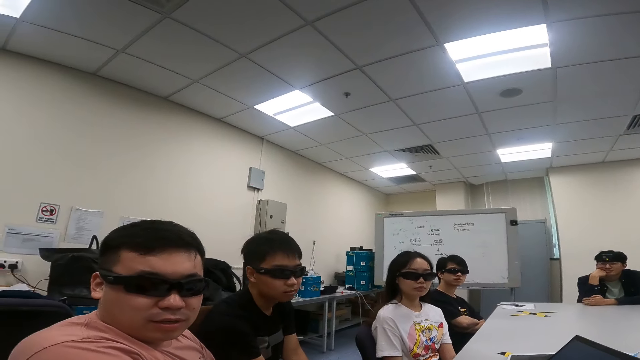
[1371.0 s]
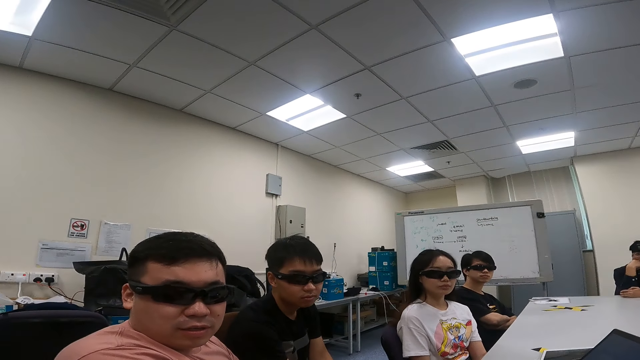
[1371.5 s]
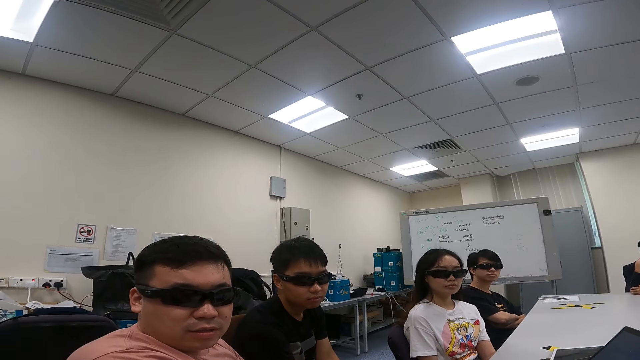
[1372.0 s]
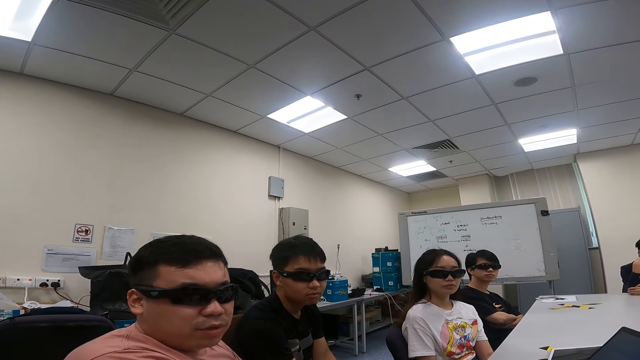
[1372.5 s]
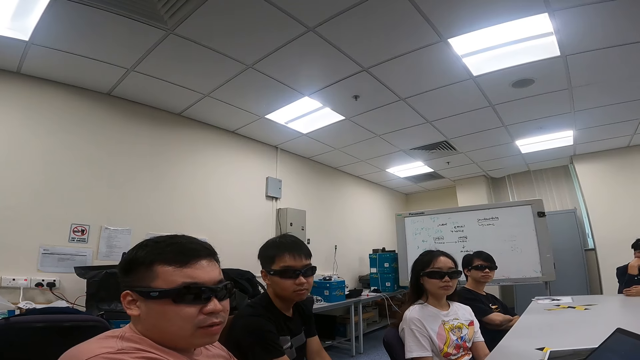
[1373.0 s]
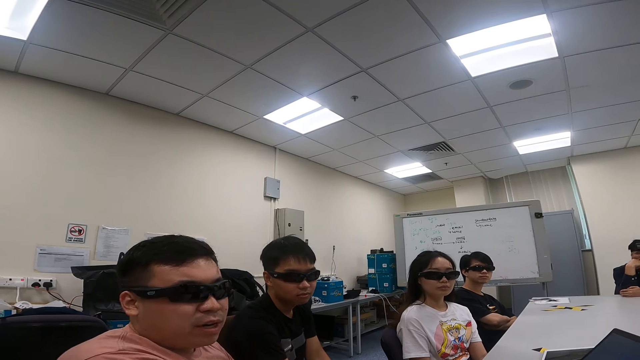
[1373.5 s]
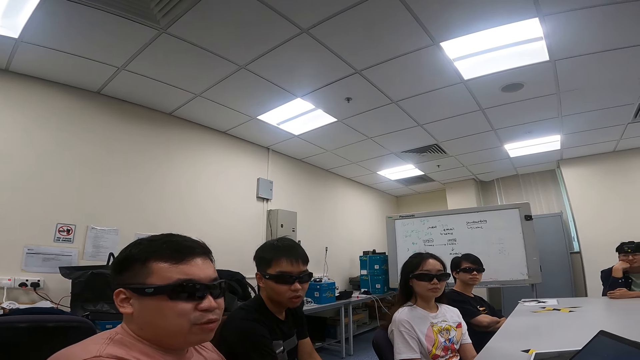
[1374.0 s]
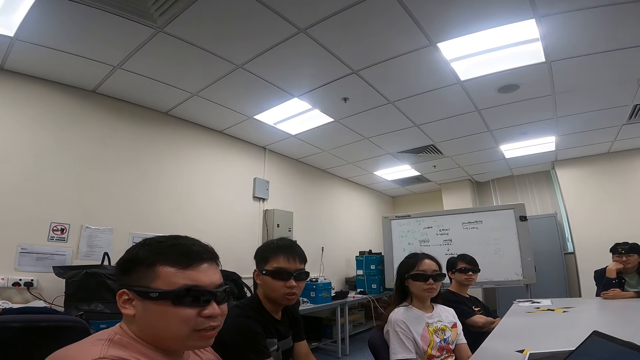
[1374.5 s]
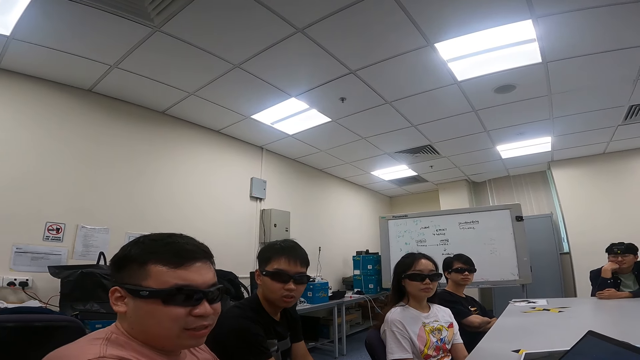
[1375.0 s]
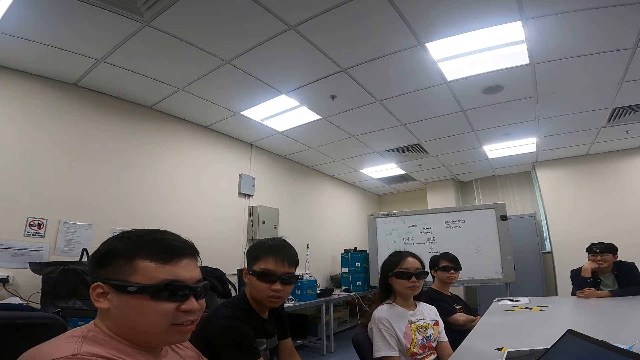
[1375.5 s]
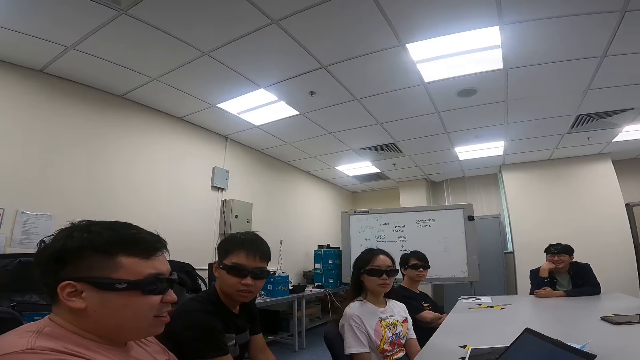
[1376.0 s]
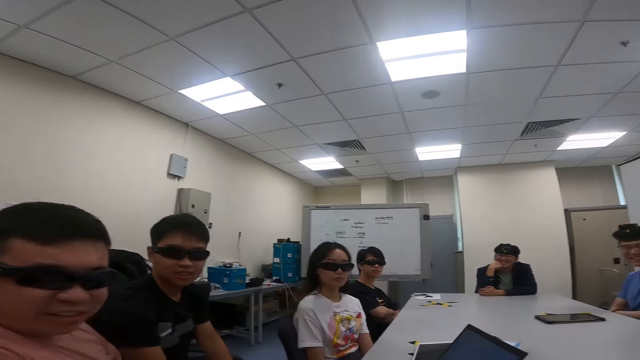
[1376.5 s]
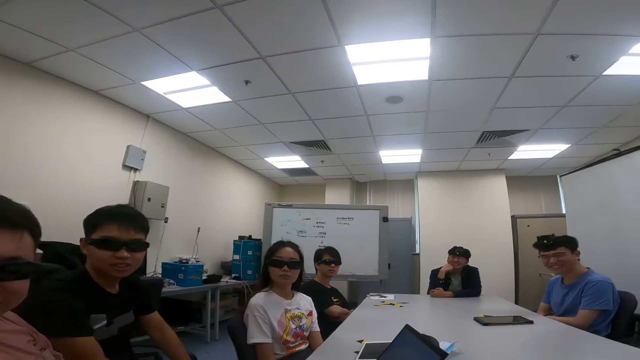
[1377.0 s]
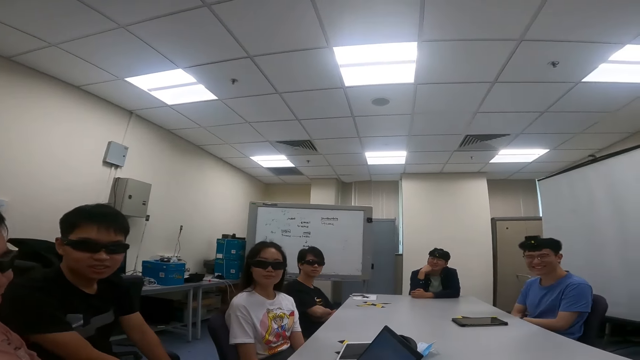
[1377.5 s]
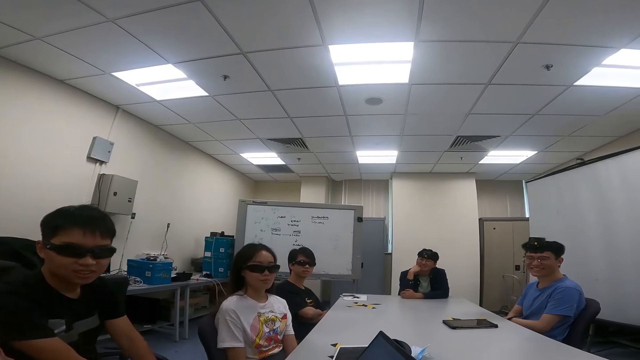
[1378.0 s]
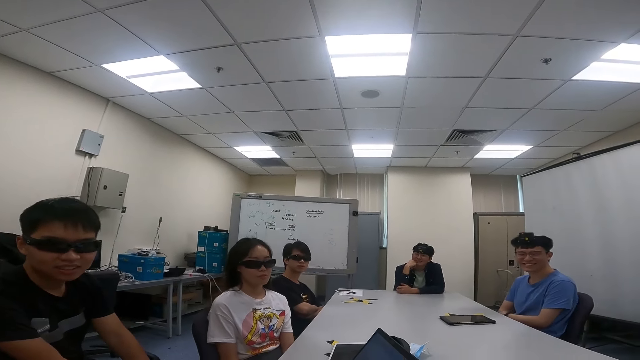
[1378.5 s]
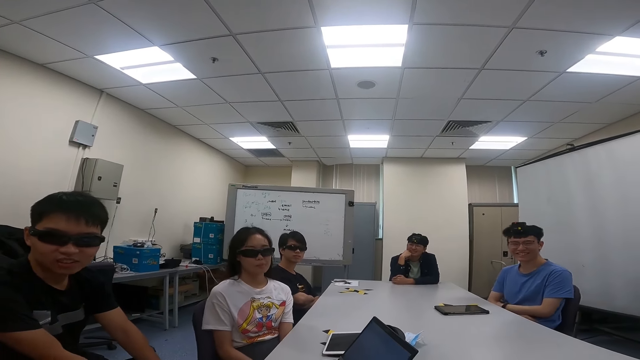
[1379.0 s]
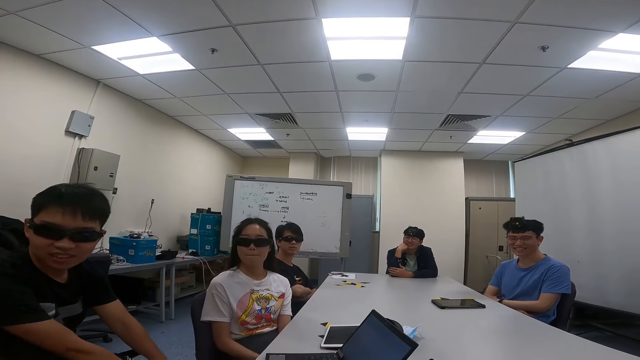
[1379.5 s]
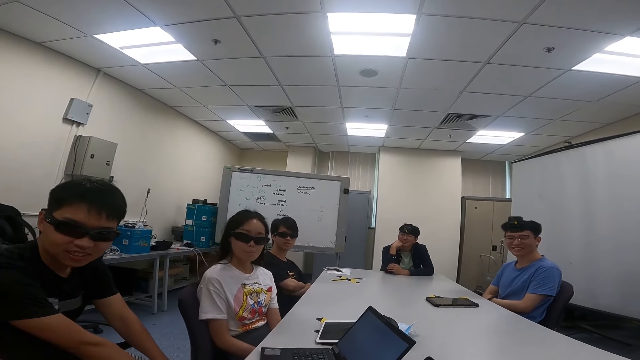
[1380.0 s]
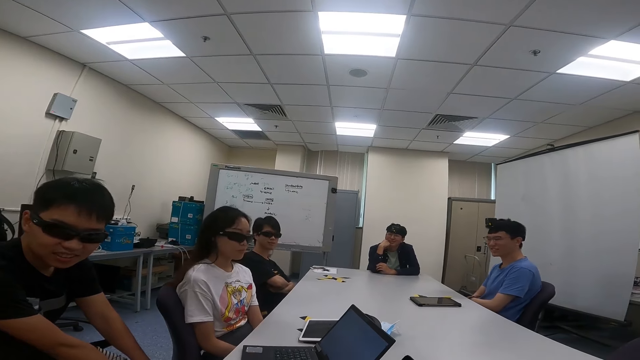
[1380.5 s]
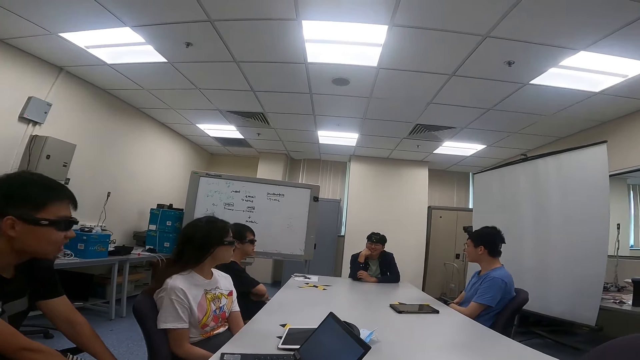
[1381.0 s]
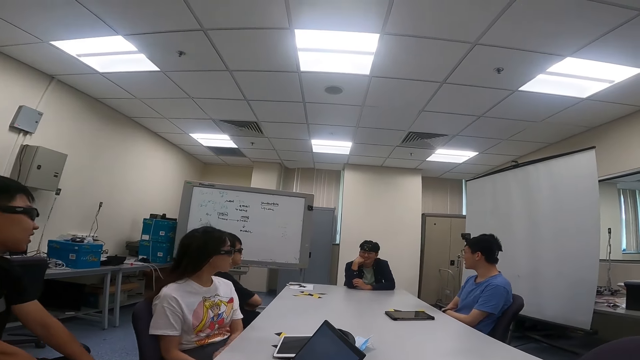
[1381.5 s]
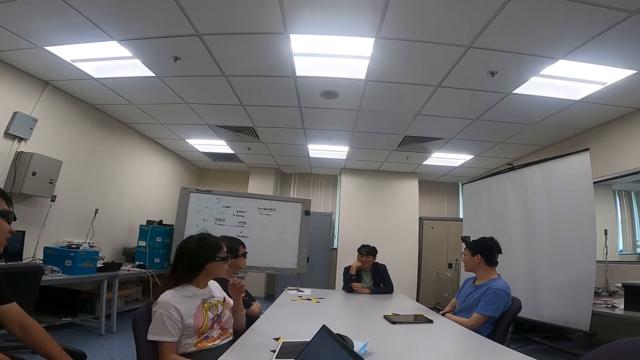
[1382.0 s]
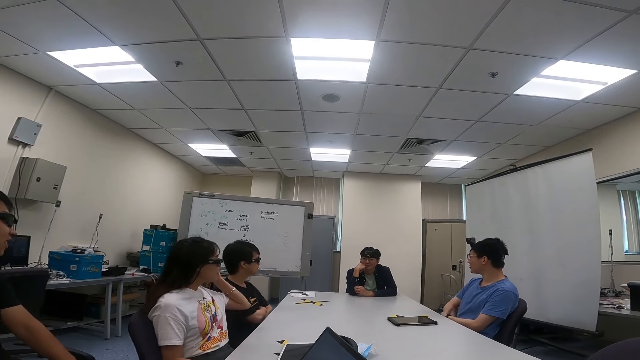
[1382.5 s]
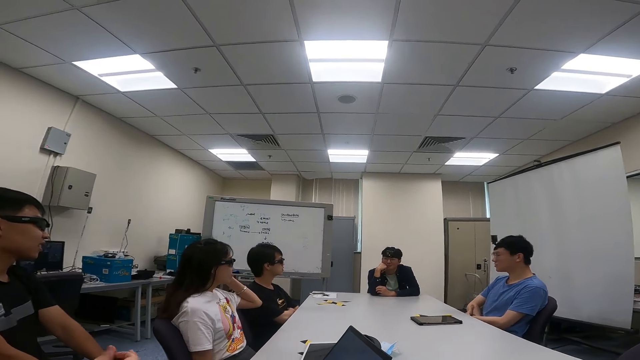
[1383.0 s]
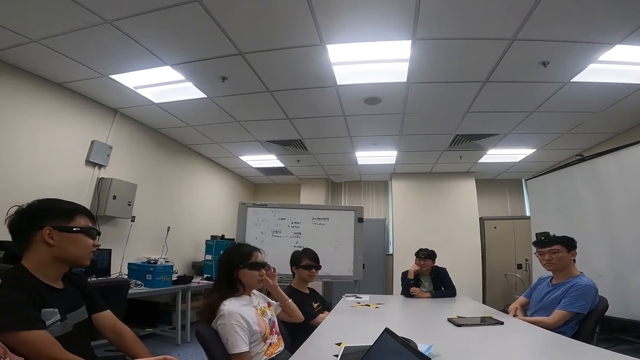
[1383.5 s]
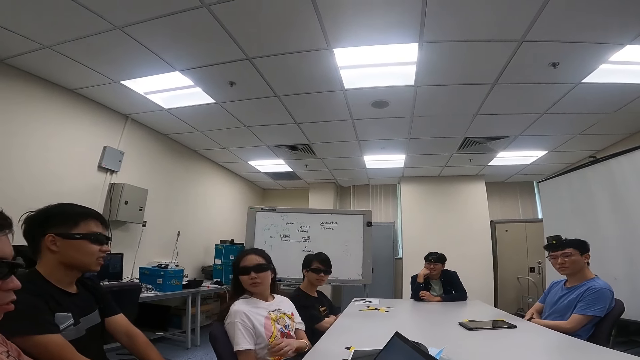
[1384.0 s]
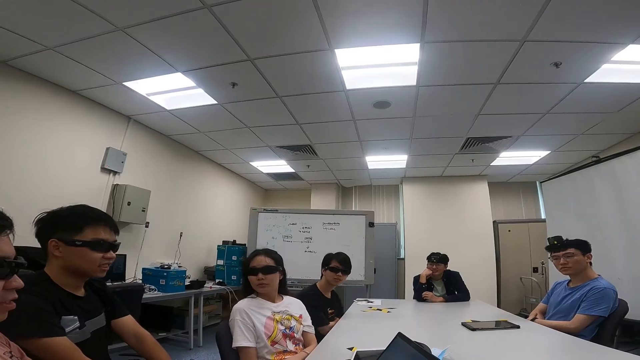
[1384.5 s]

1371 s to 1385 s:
The camera wearer talks to a man. The man talks to the camera wearer. A person swings on a chair. A woman swings on a chair. Another person swings on a chair. Someone else talks to the camera wearer. The woman touches the camera.

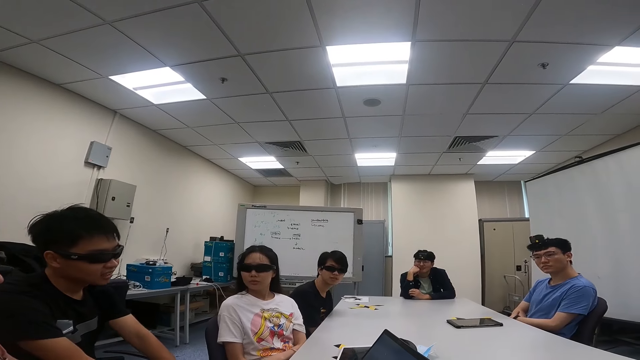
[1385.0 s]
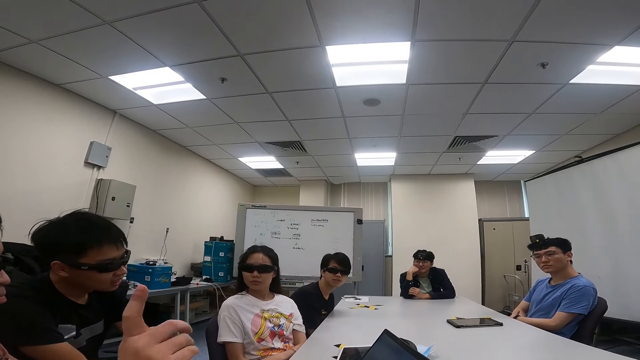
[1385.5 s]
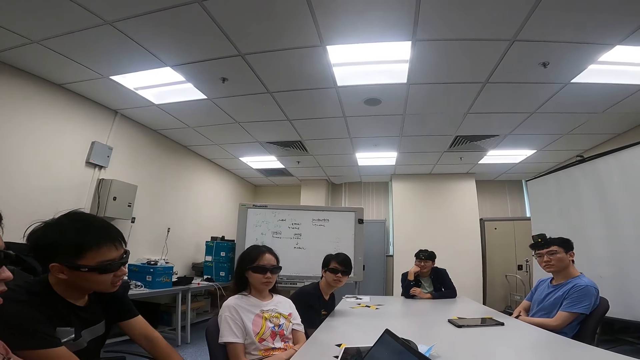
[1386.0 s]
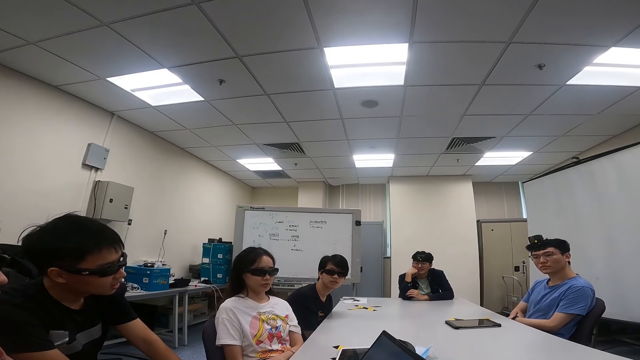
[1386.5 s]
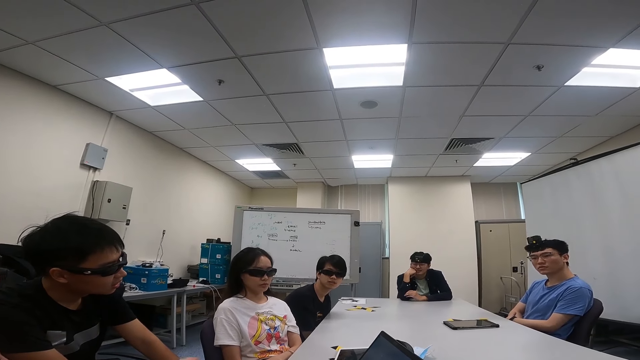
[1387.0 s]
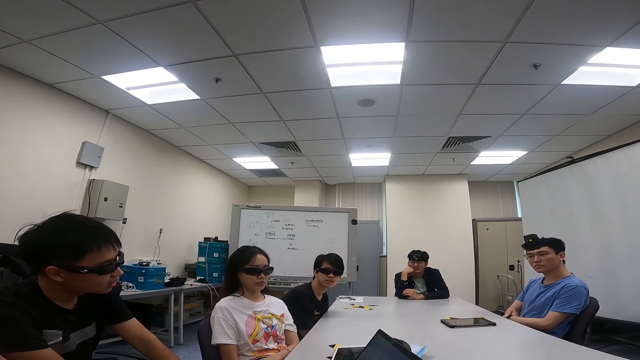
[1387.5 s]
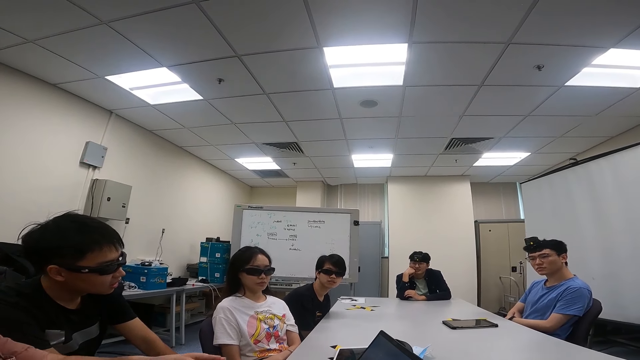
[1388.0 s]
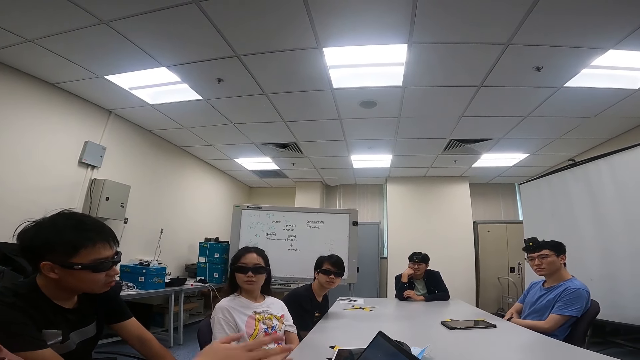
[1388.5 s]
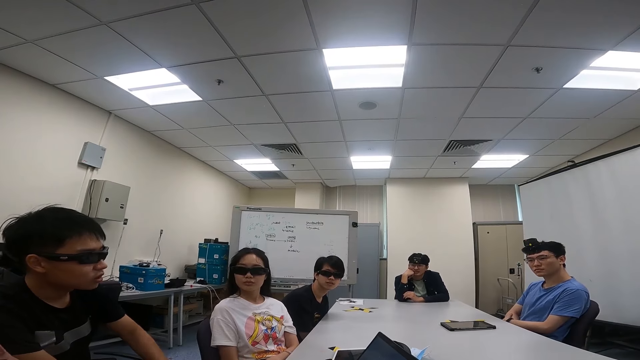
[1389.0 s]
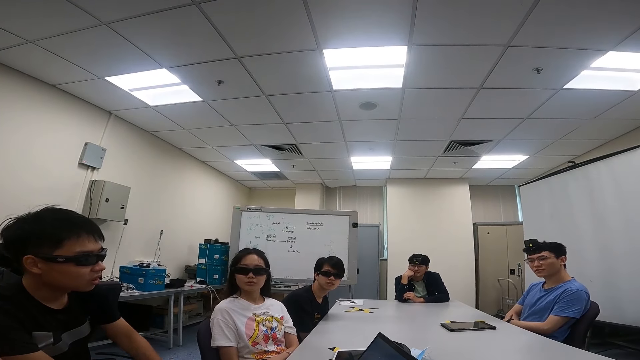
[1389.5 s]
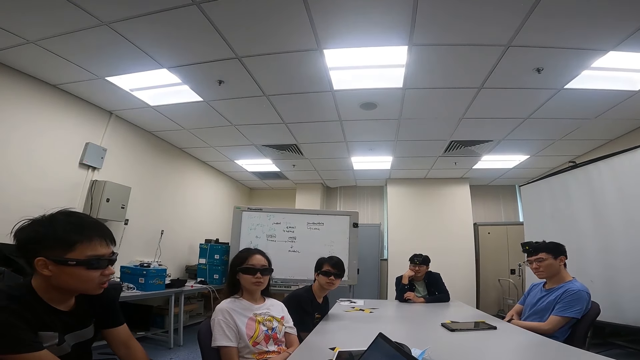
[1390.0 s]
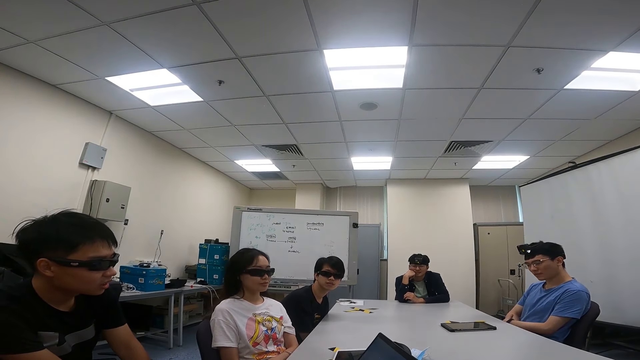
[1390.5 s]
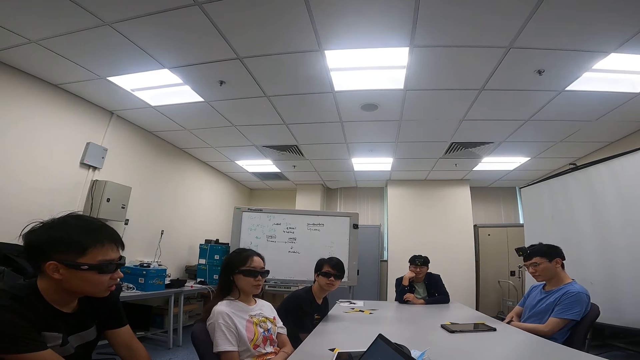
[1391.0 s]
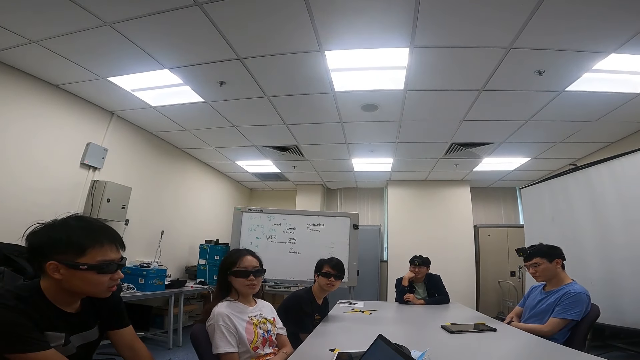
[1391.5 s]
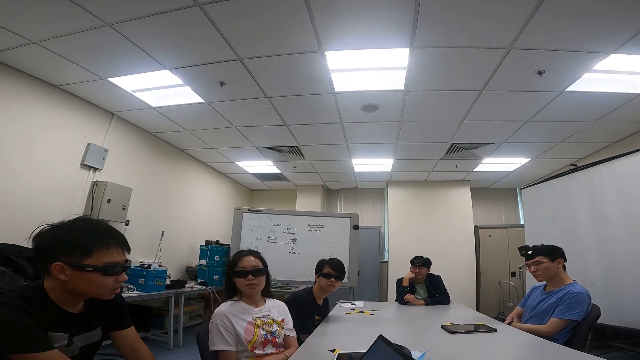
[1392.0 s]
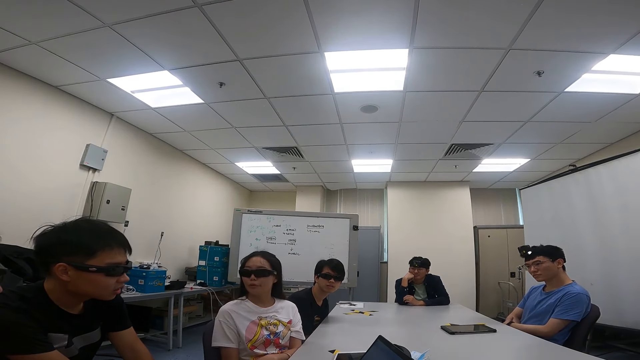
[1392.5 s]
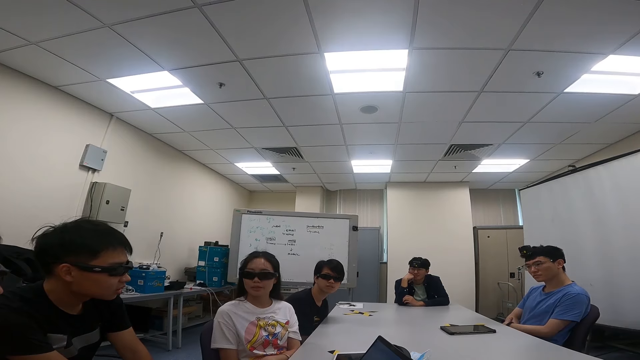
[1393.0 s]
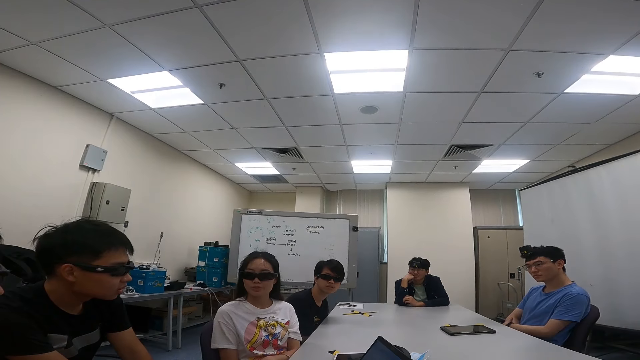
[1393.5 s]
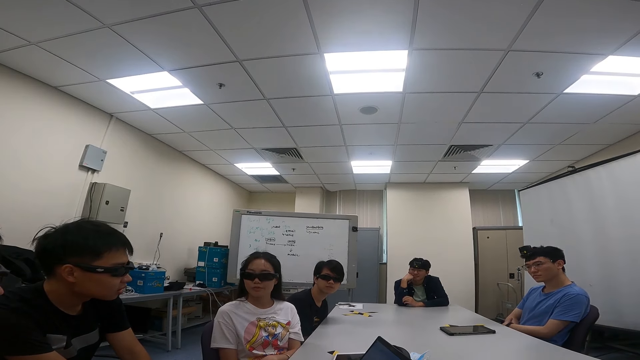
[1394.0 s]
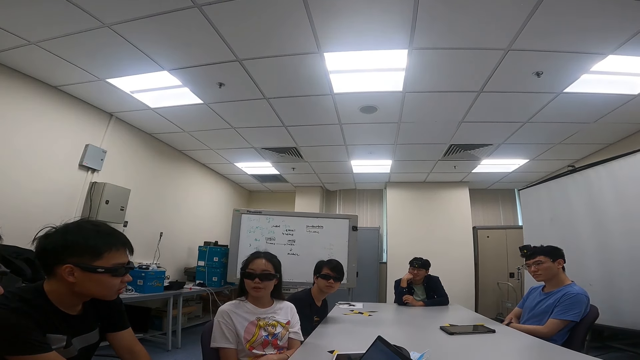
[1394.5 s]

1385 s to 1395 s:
A person lifts a finger. A man talks to another person. A third person nods the head. Someone else talks to the second person. A woman swings on a chair.
